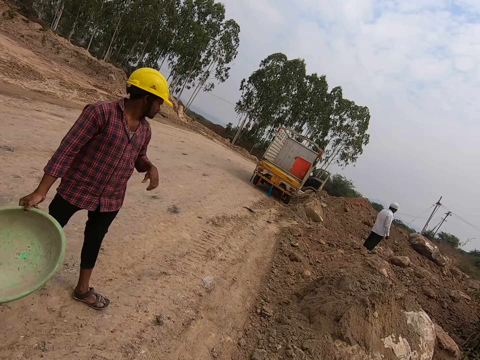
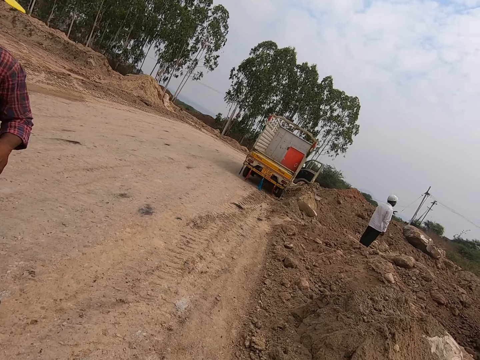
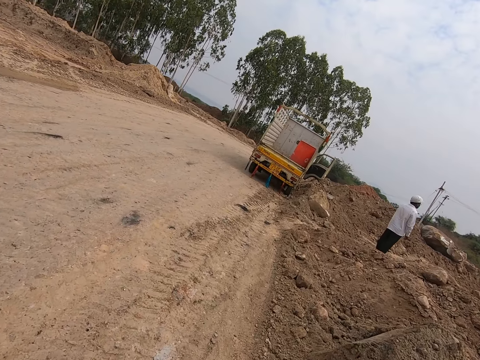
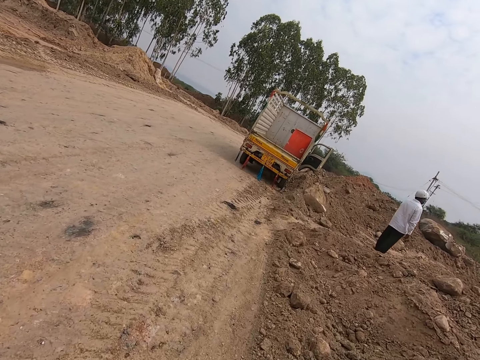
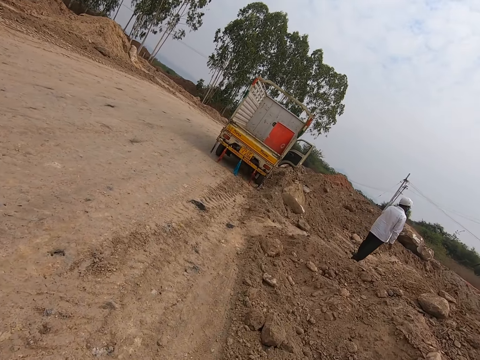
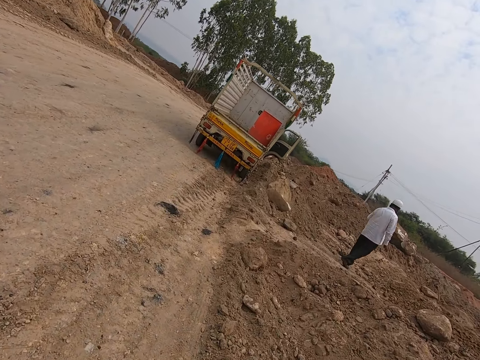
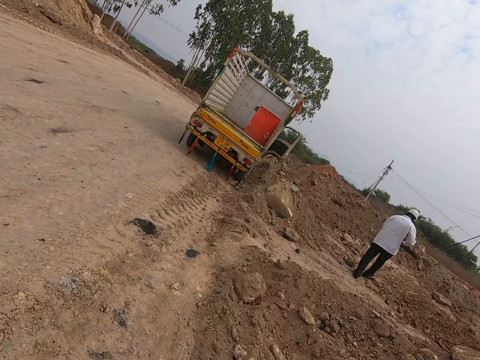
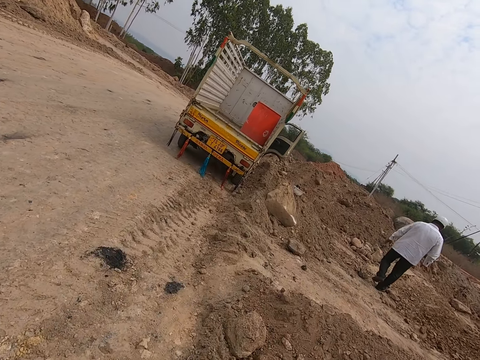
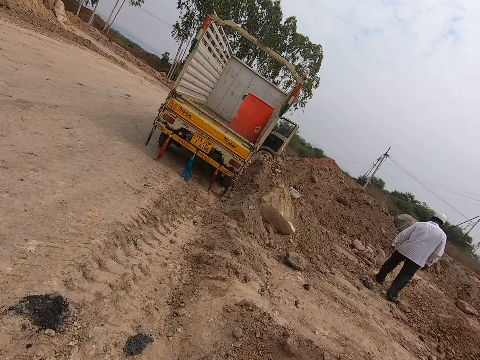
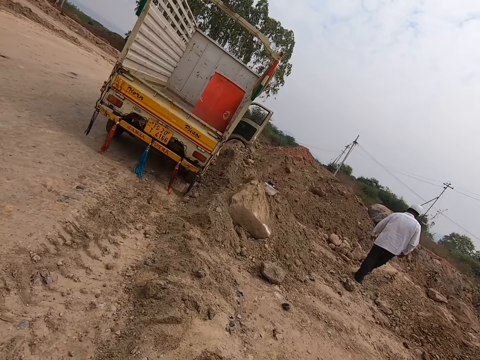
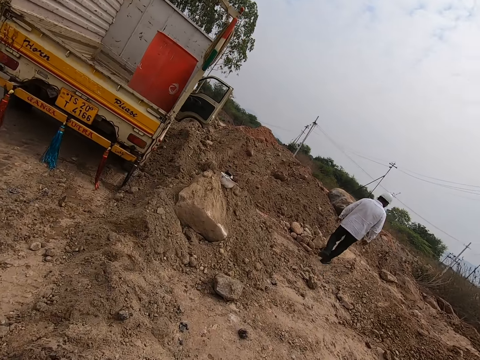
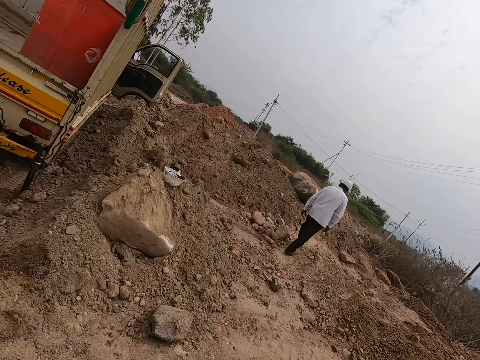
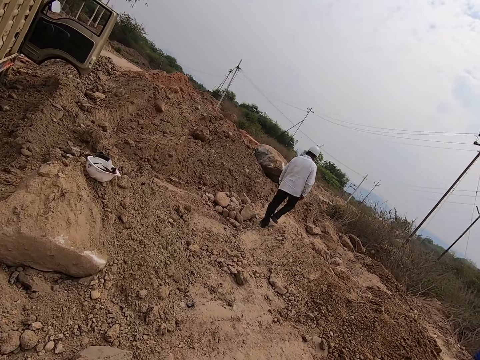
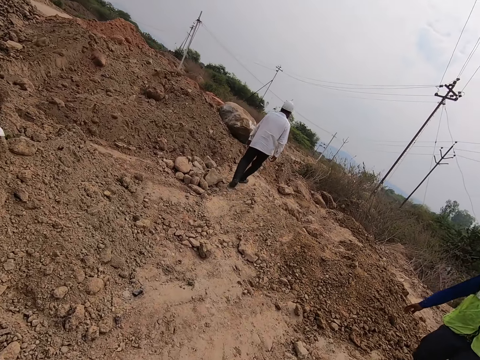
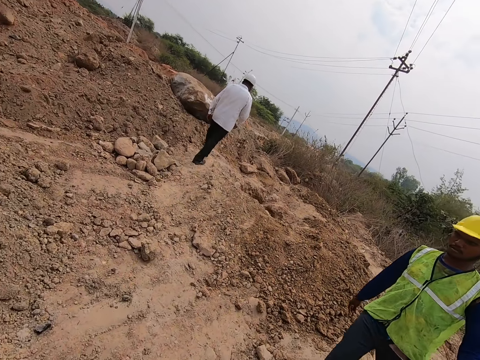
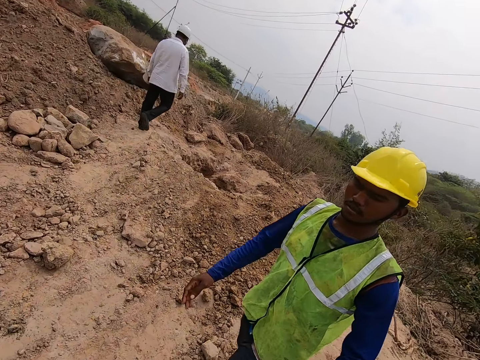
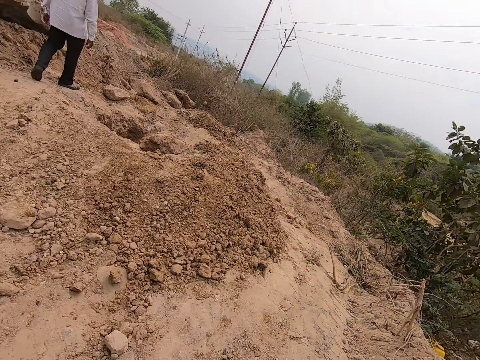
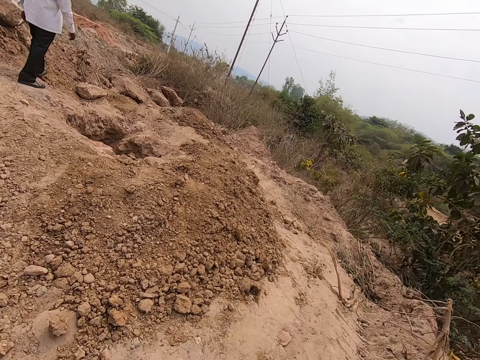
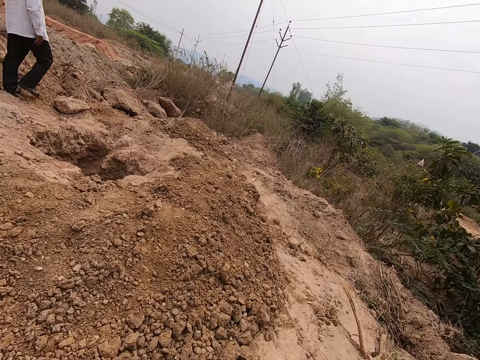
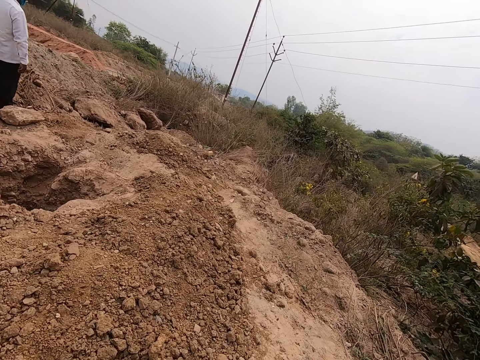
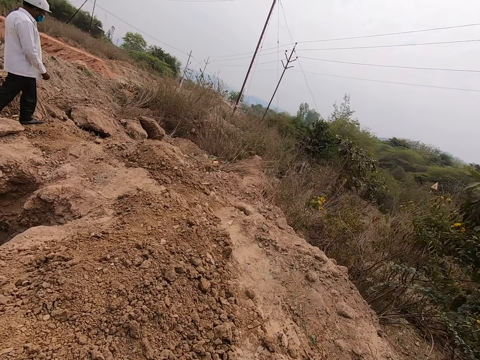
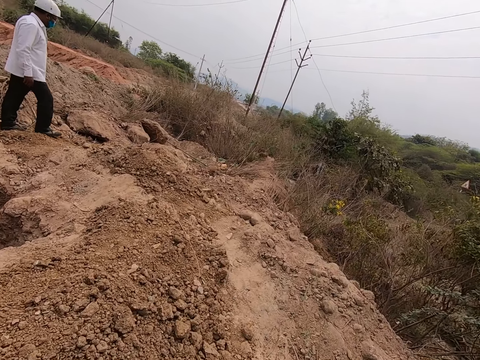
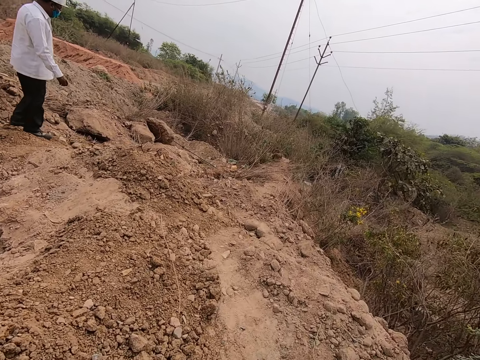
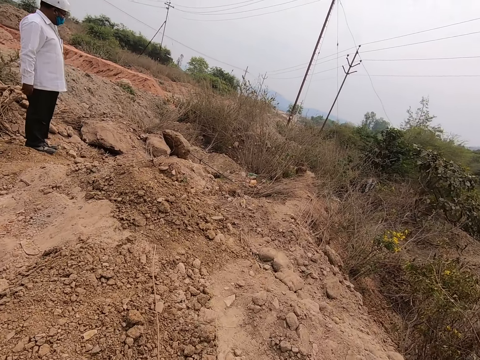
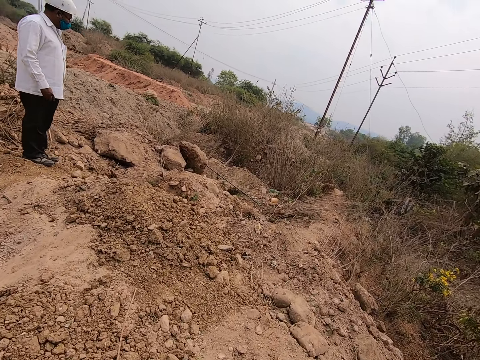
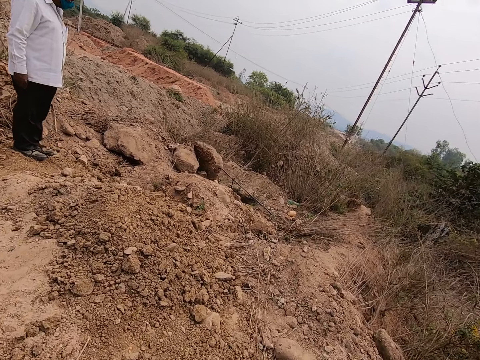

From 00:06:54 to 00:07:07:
The camera wearer walks around. They turn right. A person walks around. The camera wearer walks forward.

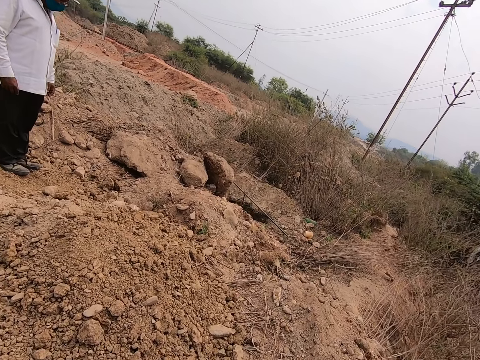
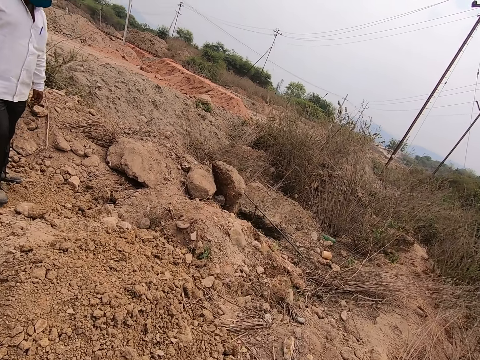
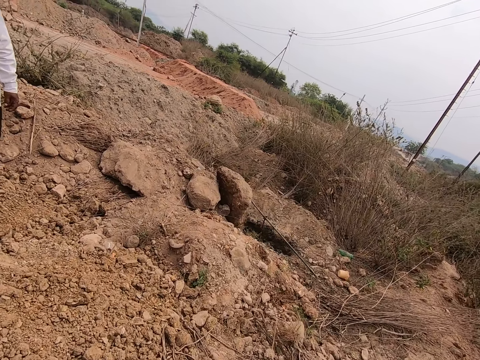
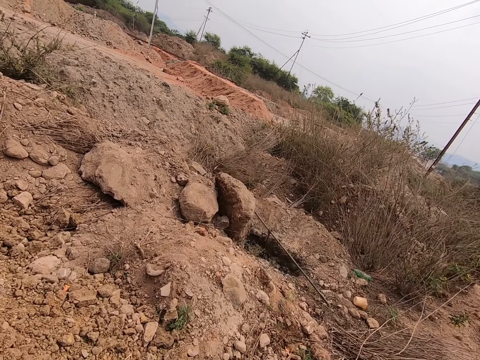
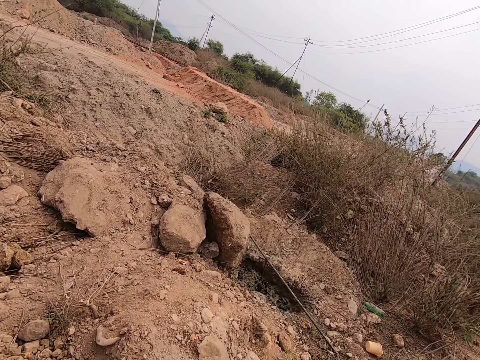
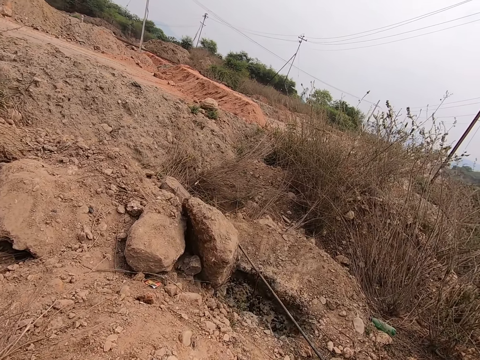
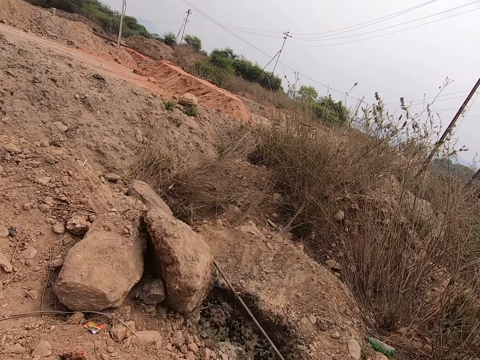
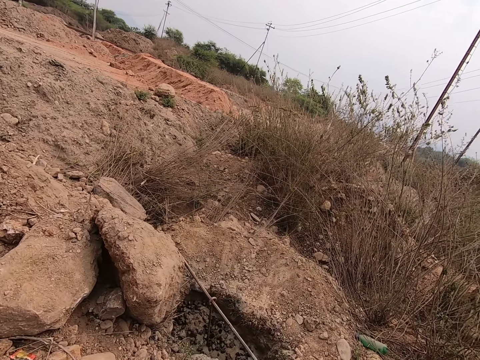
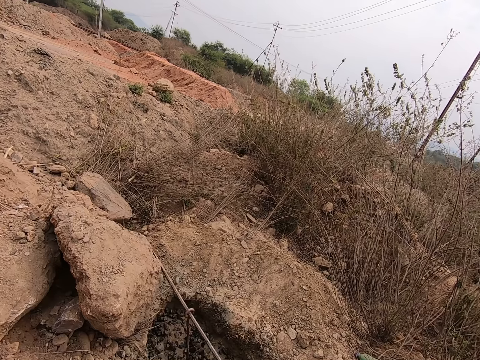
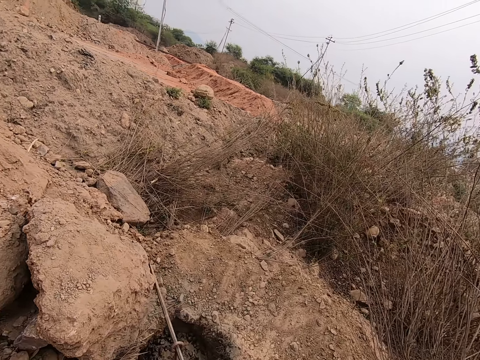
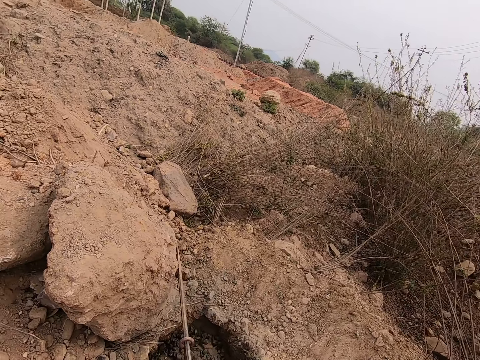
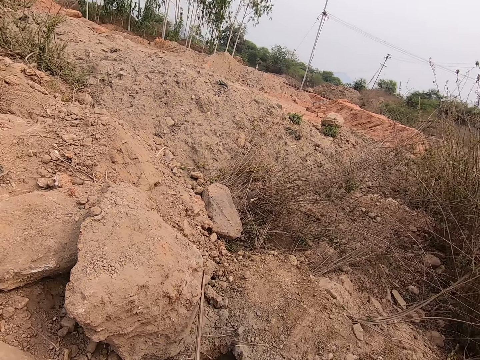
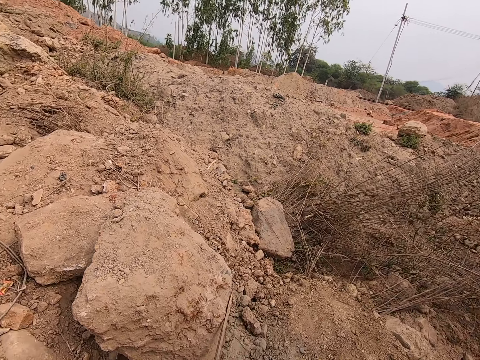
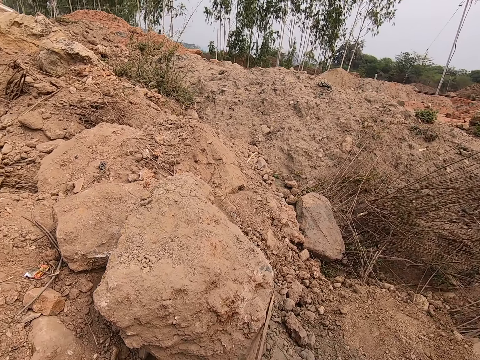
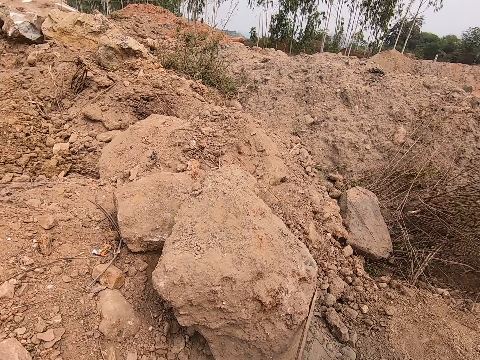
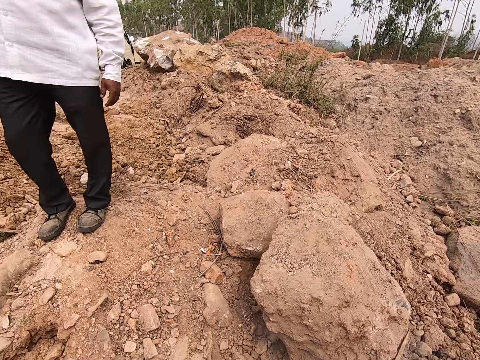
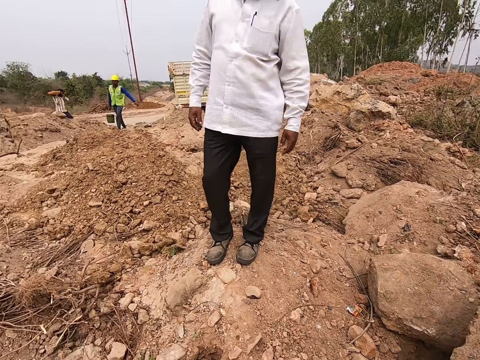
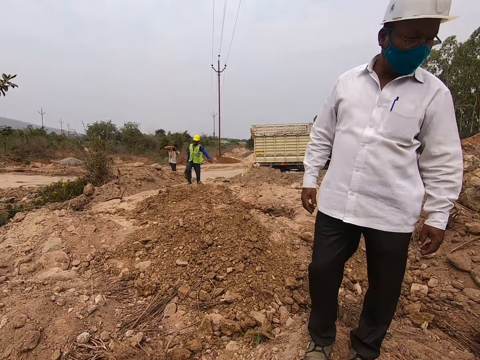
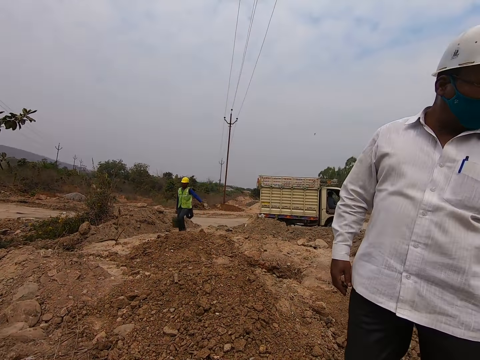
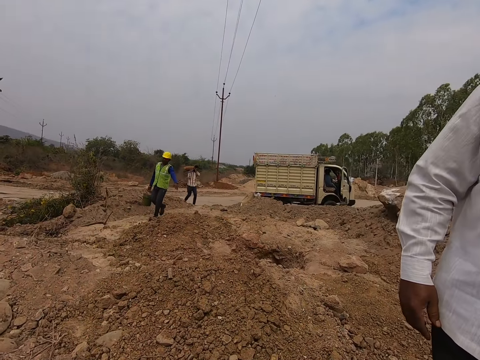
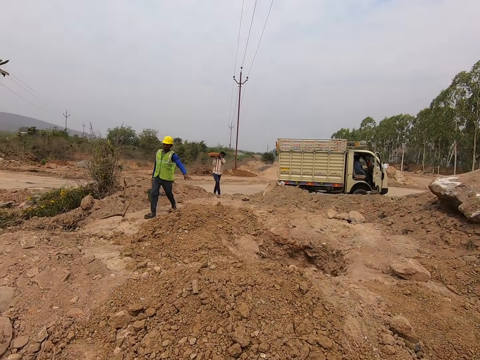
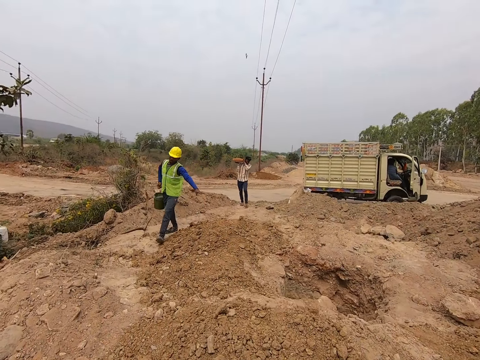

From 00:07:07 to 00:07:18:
The camera wearer turns left and looks around. They turn left and walk forward.

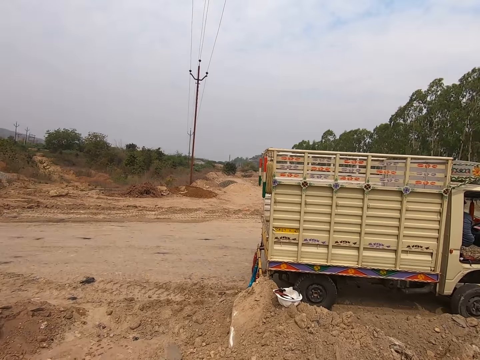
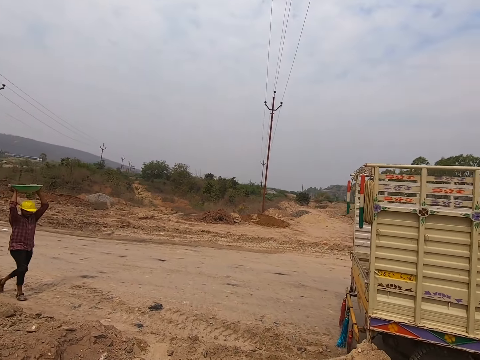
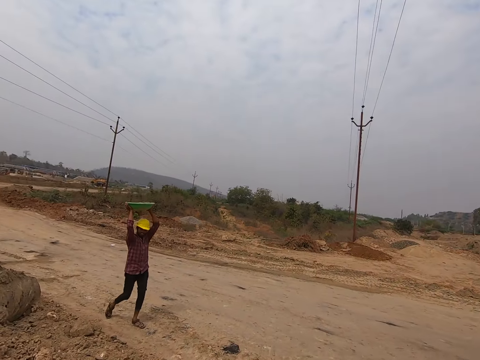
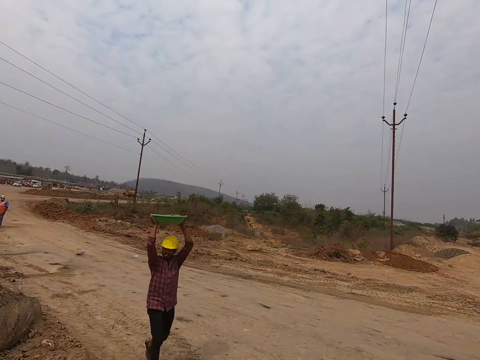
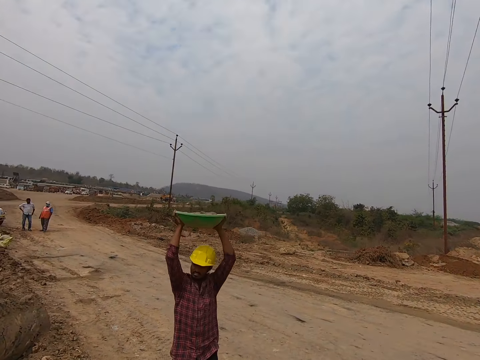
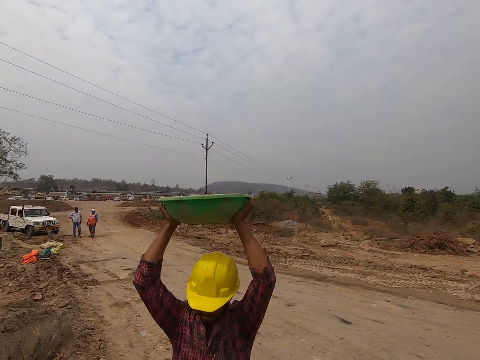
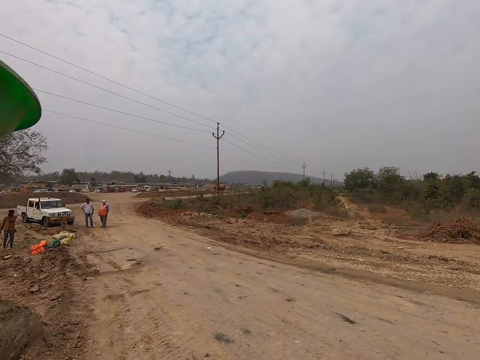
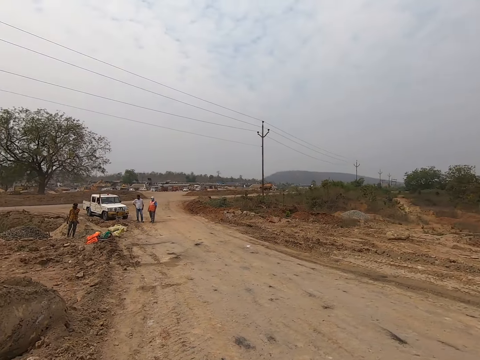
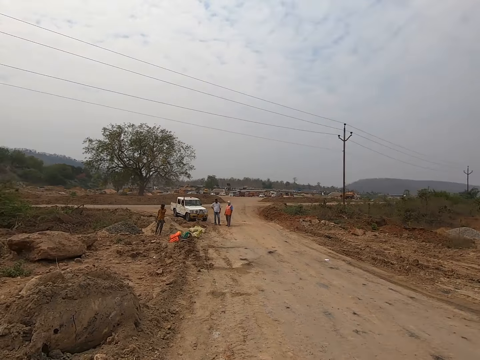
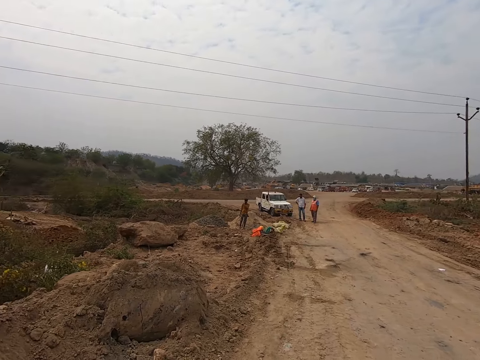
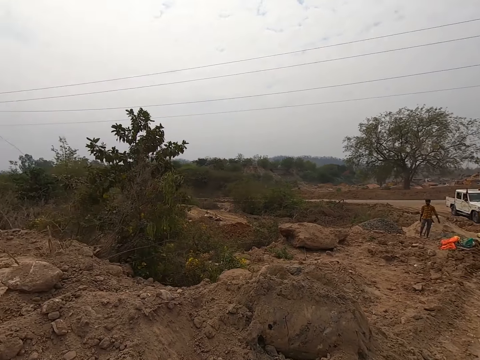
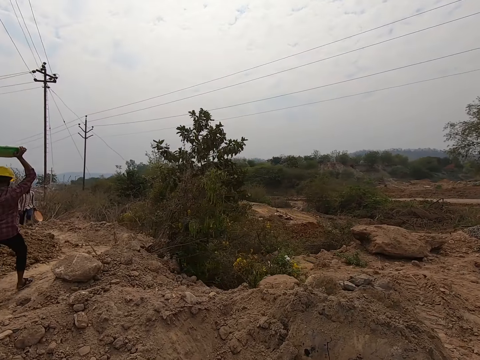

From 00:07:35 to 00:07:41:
A person walks around. The camera wearer turns left, walks forward, and looks left.
